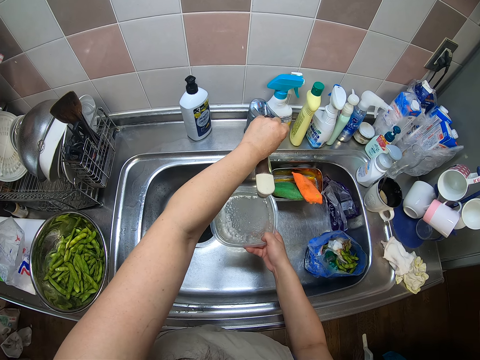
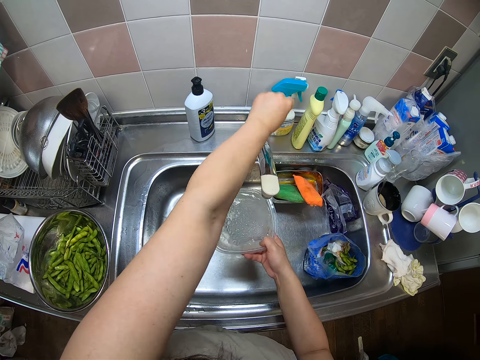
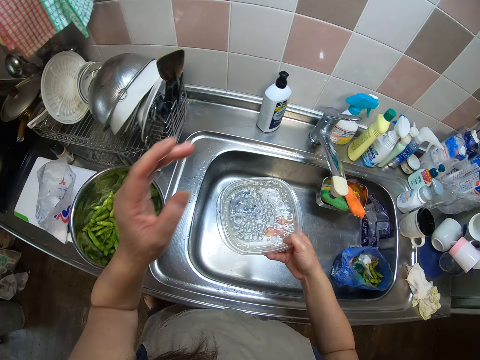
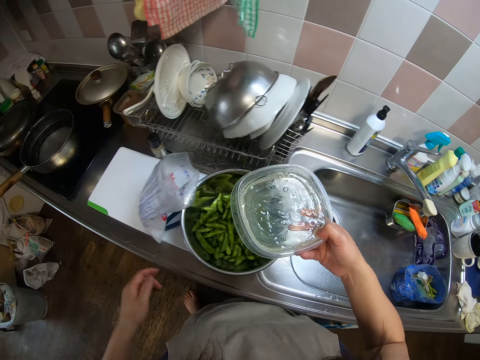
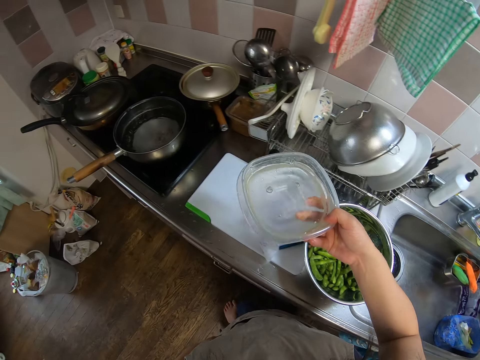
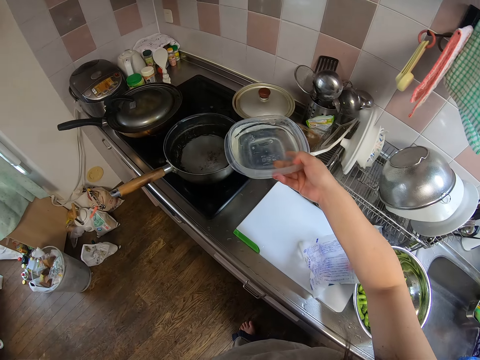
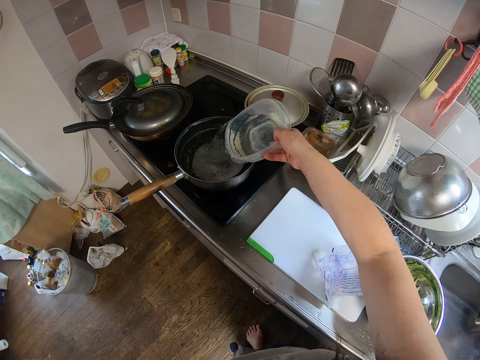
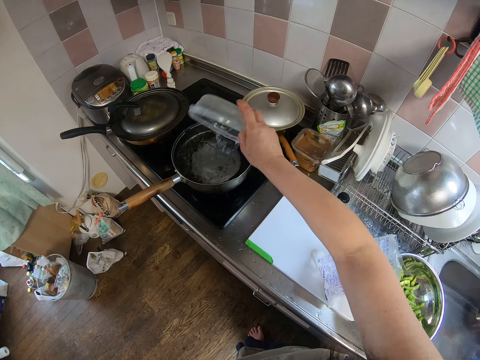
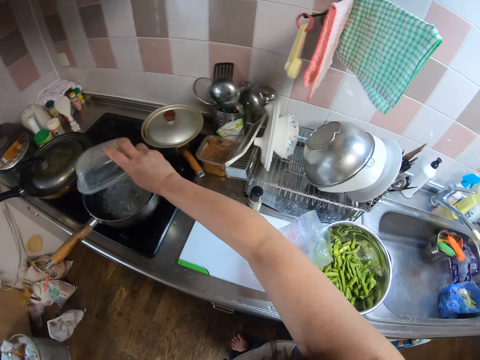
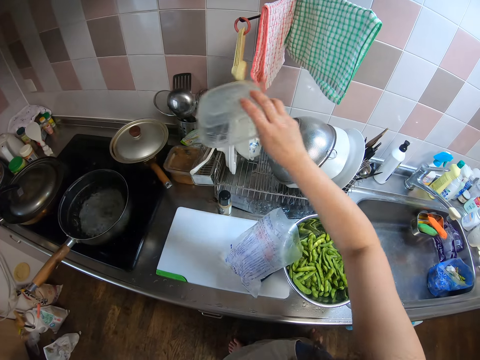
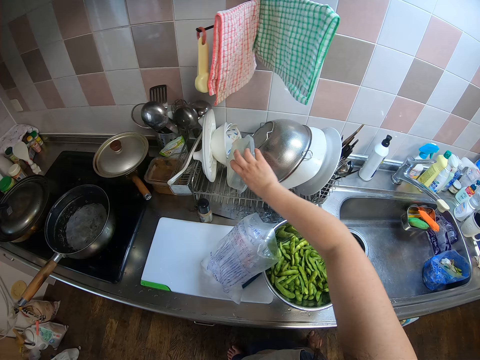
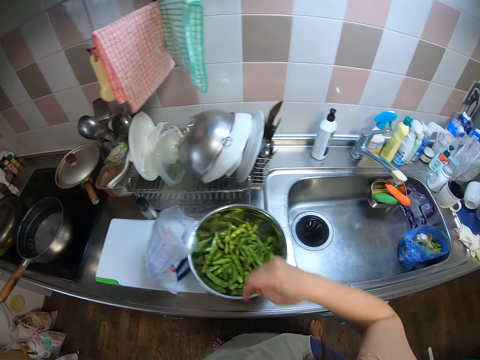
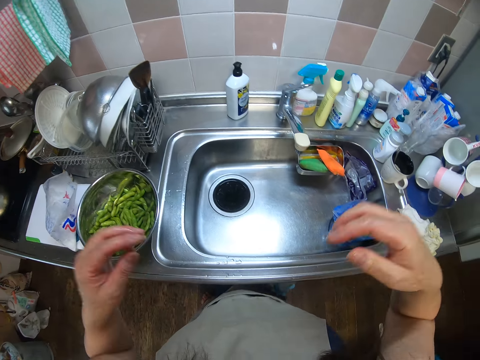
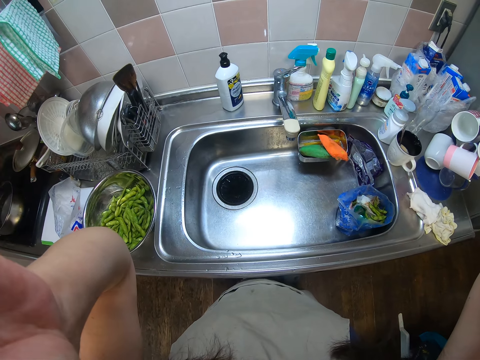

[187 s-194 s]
The camera wearer turns off the water faucet. They pour the water into the pot on the cooker from the bowl. They put the bowl in the plate rack.
